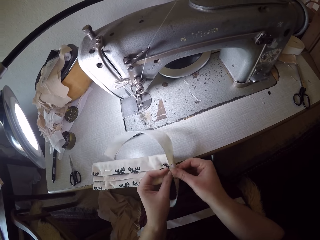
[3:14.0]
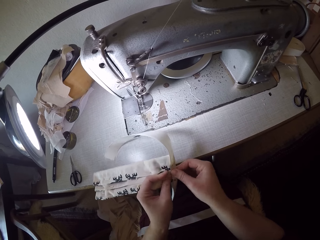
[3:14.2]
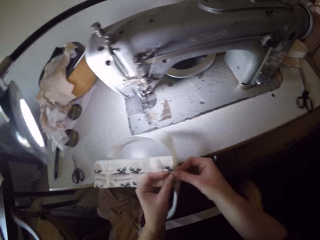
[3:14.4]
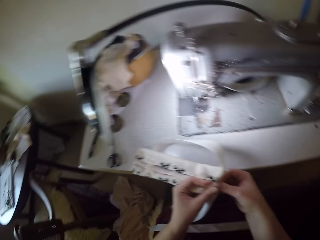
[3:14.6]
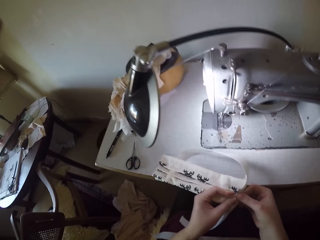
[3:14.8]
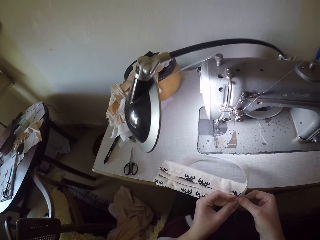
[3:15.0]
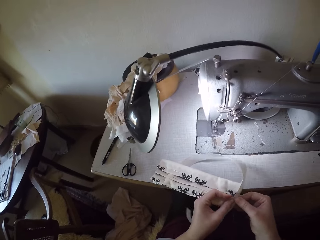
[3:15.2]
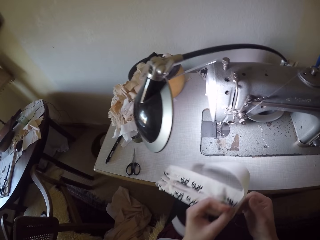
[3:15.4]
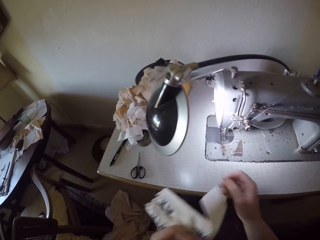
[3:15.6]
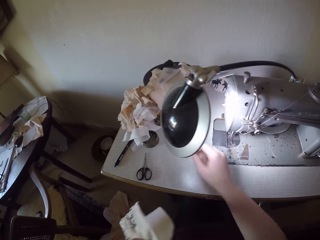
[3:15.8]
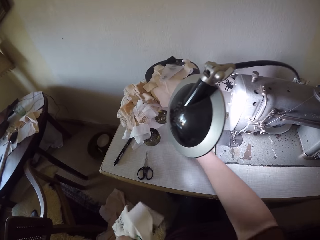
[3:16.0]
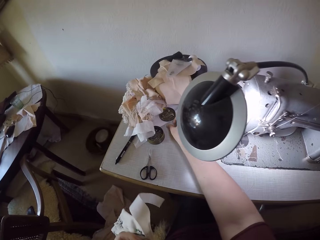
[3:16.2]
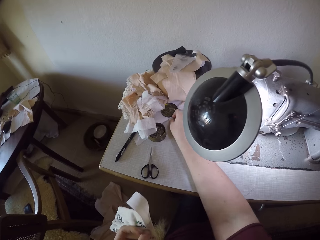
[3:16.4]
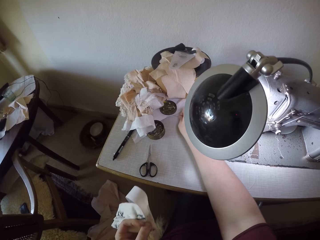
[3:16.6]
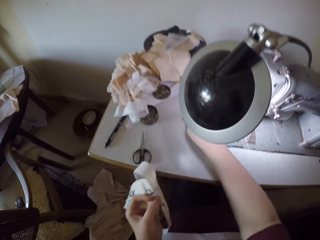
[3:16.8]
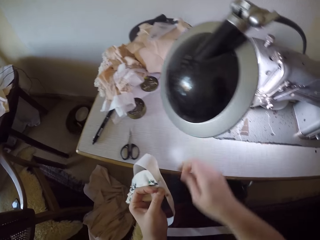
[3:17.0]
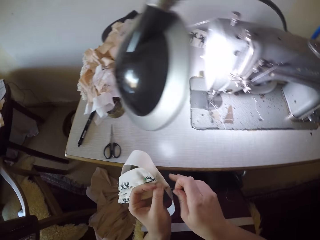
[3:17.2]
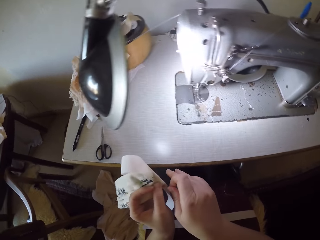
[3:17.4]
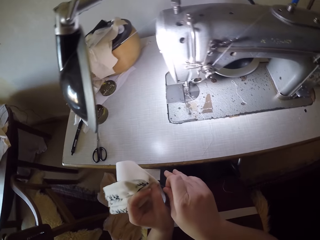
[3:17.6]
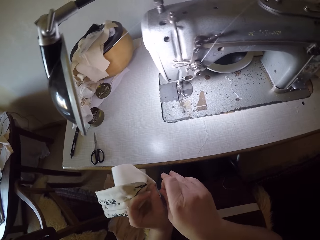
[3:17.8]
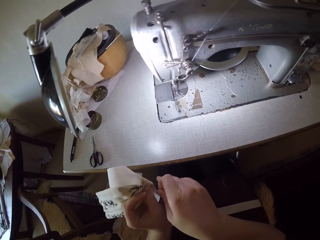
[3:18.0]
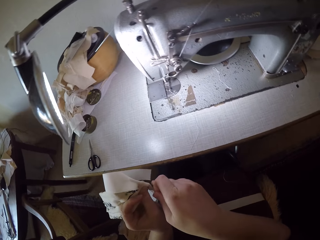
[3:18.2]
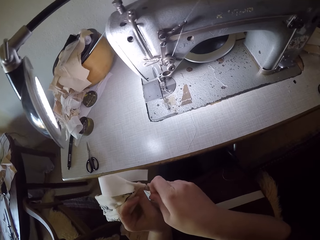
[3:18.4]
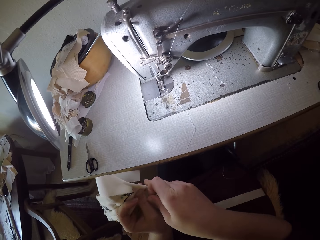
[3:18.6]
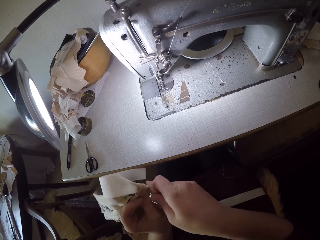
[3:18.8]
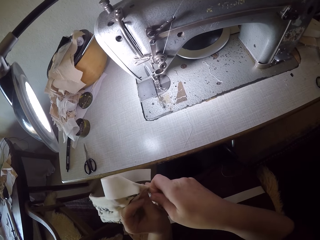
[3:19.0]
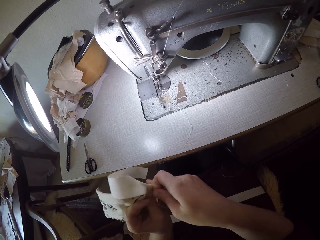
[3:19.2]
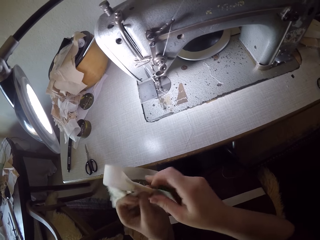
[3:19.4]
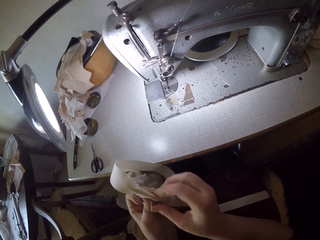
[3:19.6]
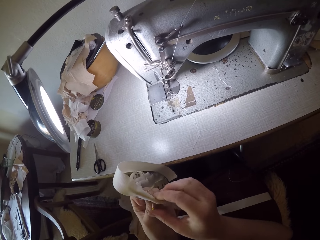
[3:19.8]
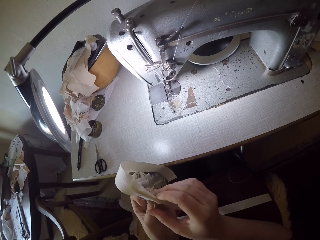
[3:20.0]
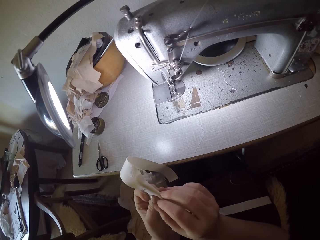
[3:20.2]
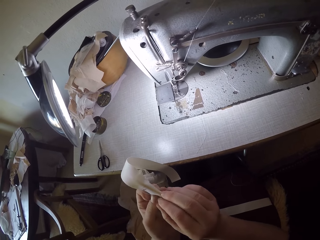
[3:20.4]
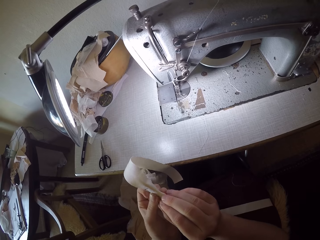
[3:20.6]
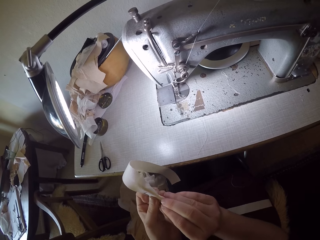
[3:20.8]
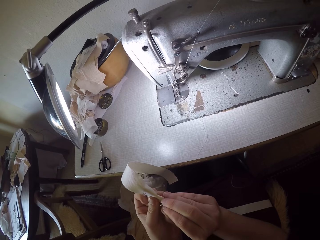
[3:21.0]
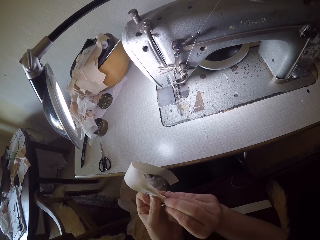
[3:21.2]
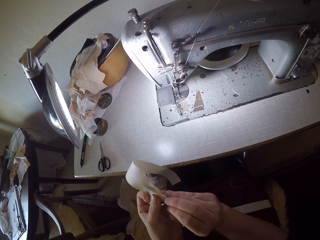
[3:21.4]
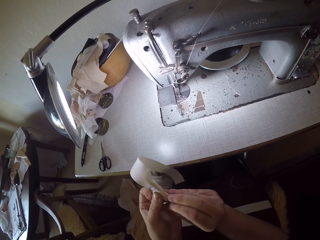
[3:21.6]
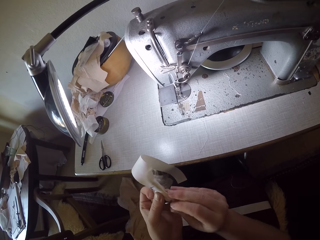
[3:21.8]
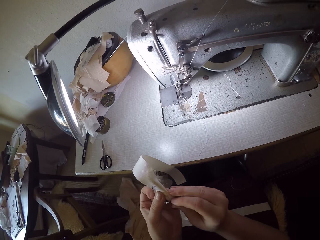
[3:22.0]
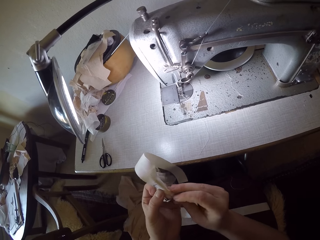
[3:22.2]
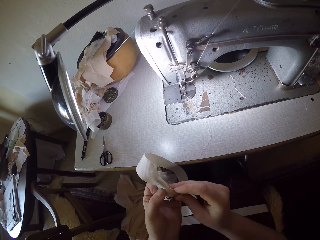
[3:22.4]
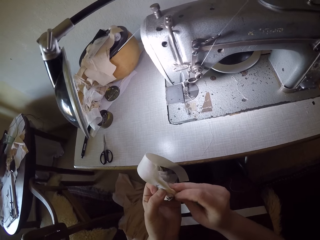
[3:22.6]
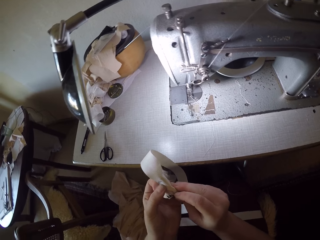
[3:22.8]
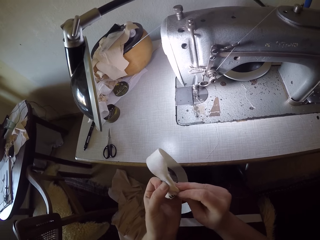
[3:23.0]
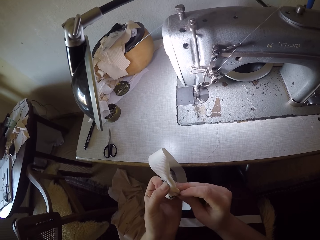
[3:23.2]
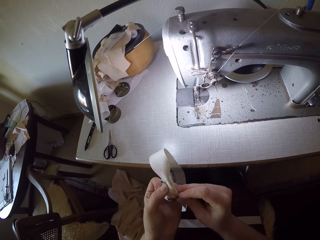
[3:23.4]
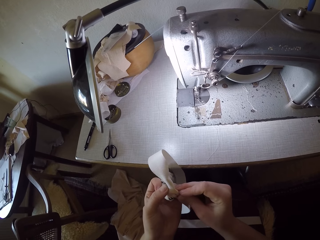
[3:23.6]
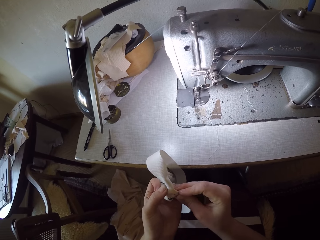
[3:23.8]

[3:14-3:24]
The camera wearer picks up a pin or needle on the sewing machine with her right hand. She pins the elastic strap to the piece of cloth. She pierces the needle through the pieces of clothes.

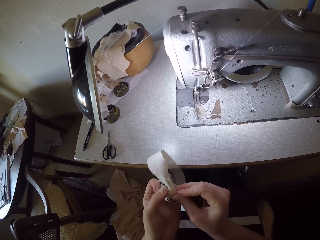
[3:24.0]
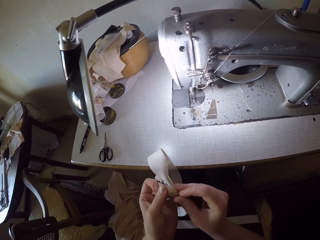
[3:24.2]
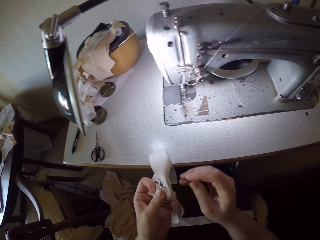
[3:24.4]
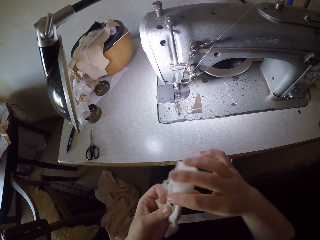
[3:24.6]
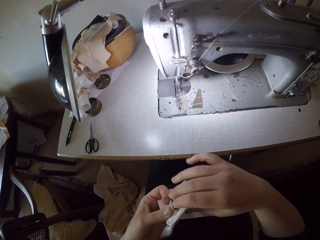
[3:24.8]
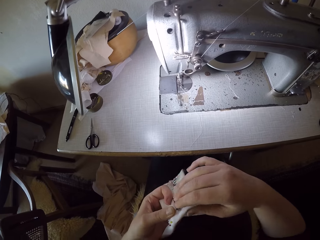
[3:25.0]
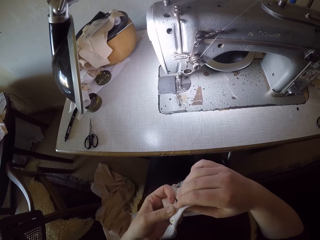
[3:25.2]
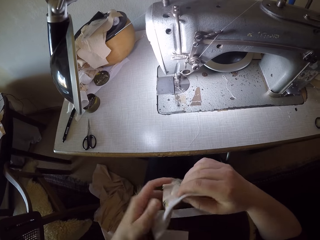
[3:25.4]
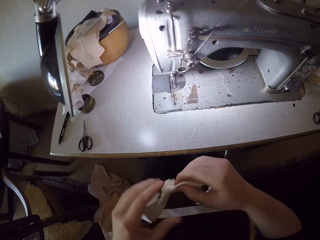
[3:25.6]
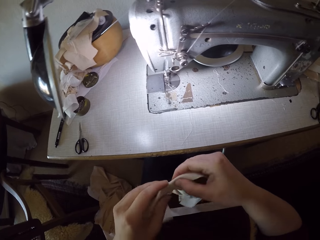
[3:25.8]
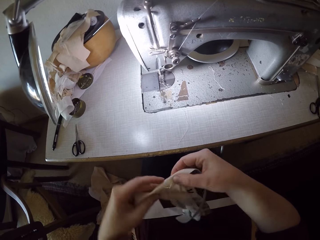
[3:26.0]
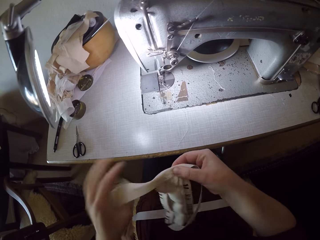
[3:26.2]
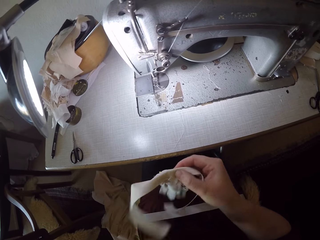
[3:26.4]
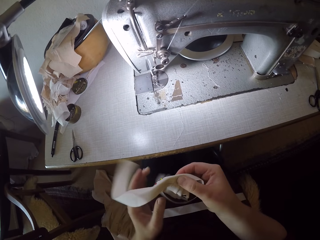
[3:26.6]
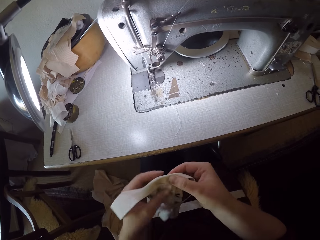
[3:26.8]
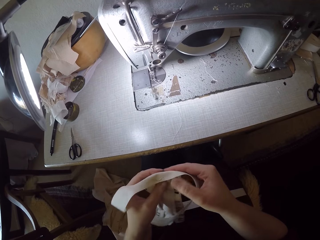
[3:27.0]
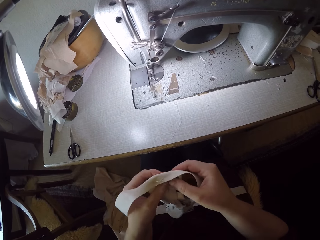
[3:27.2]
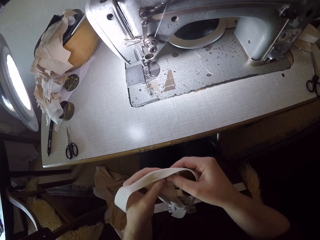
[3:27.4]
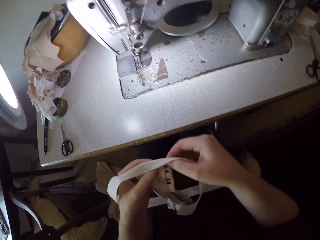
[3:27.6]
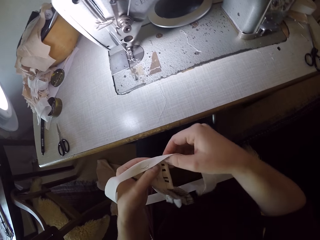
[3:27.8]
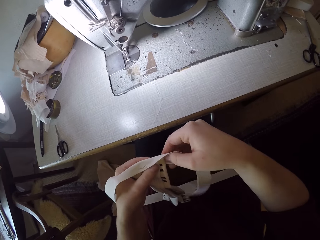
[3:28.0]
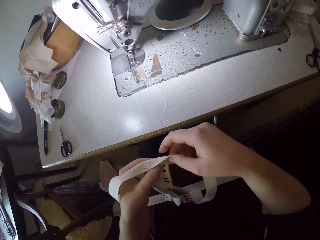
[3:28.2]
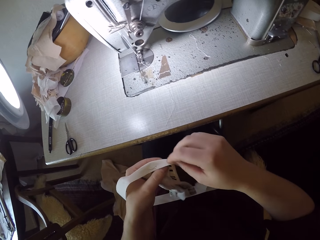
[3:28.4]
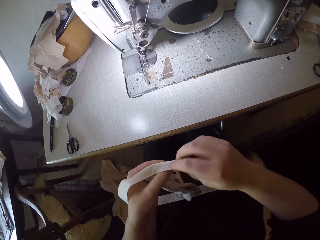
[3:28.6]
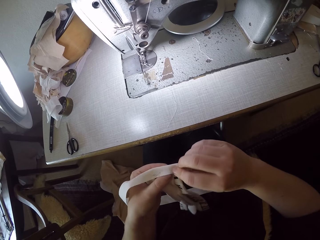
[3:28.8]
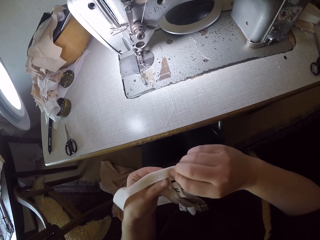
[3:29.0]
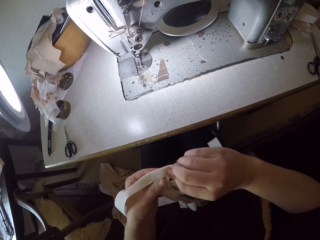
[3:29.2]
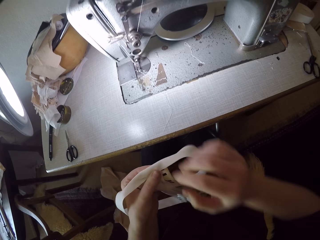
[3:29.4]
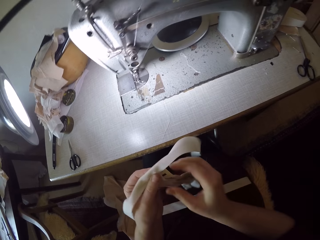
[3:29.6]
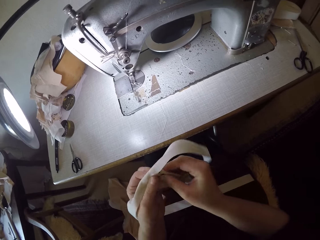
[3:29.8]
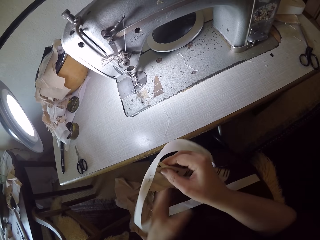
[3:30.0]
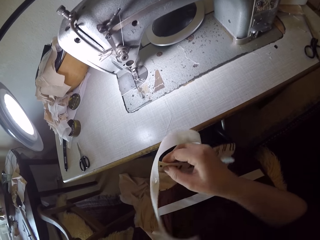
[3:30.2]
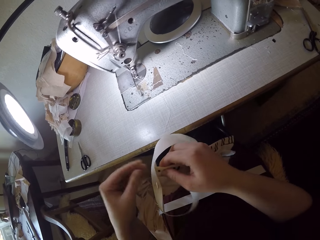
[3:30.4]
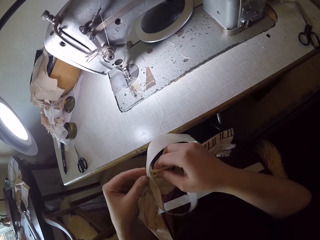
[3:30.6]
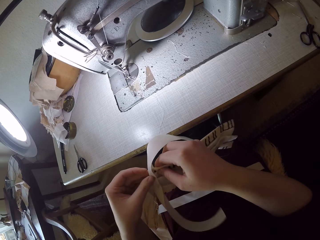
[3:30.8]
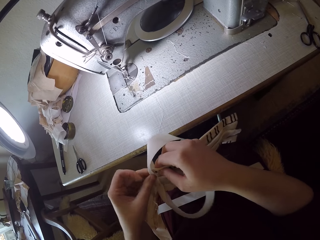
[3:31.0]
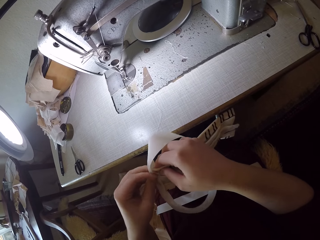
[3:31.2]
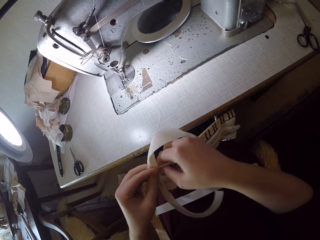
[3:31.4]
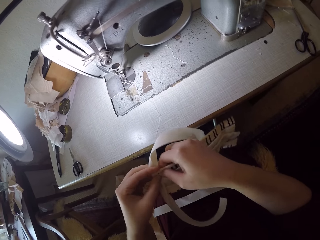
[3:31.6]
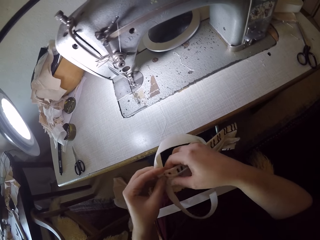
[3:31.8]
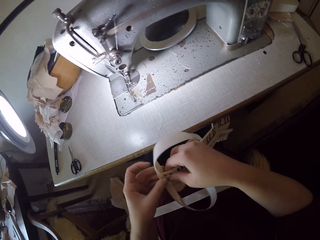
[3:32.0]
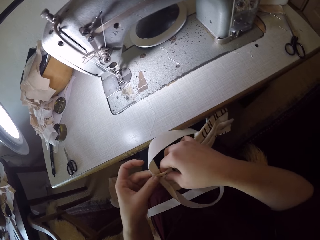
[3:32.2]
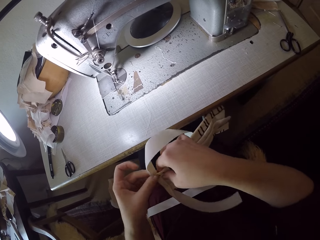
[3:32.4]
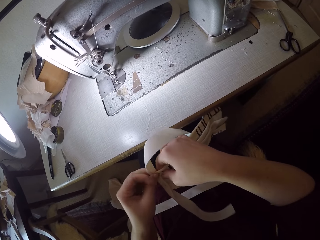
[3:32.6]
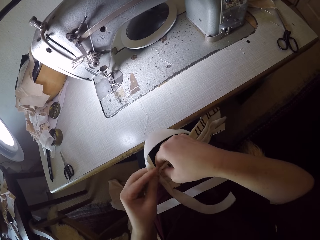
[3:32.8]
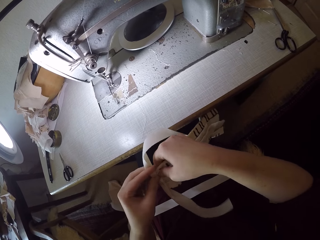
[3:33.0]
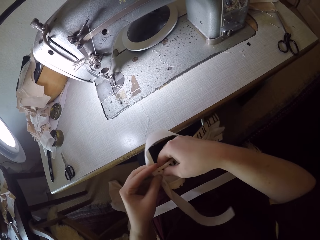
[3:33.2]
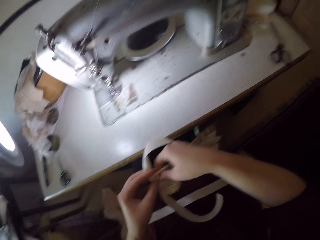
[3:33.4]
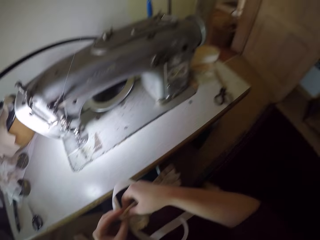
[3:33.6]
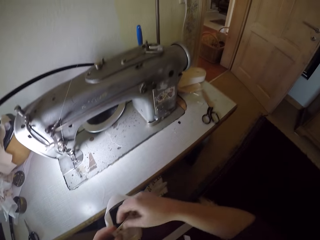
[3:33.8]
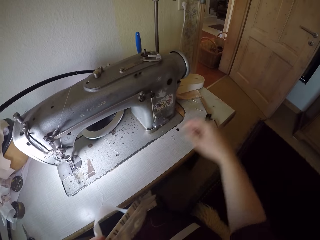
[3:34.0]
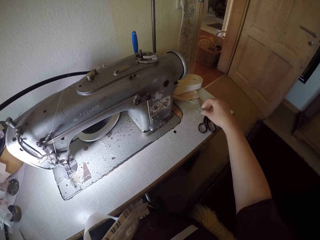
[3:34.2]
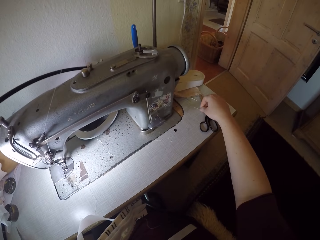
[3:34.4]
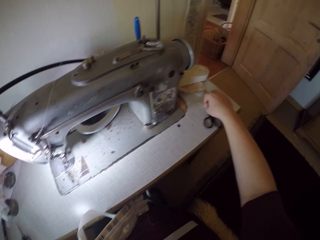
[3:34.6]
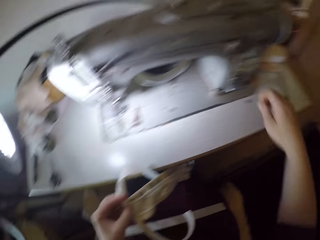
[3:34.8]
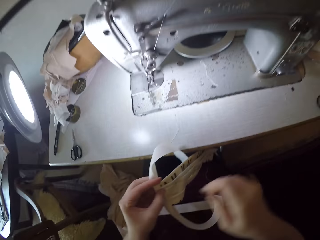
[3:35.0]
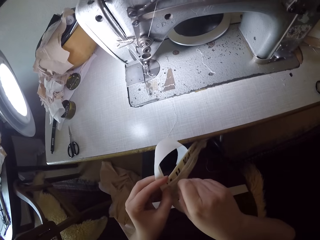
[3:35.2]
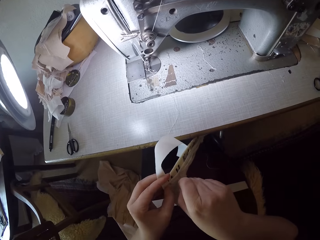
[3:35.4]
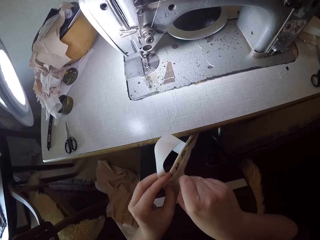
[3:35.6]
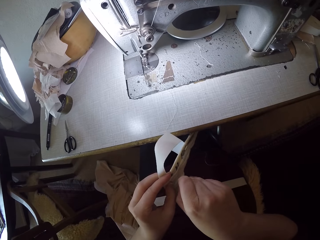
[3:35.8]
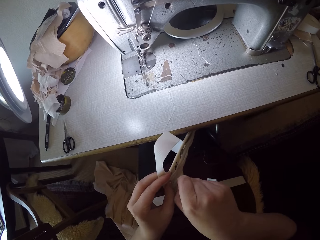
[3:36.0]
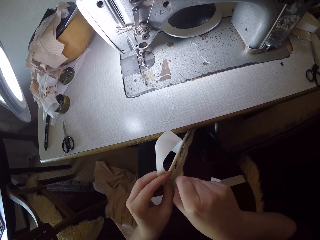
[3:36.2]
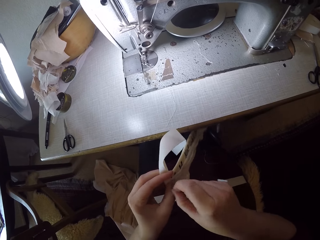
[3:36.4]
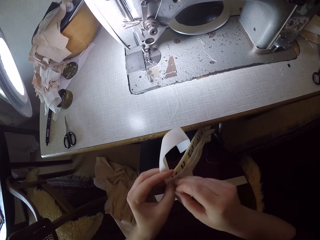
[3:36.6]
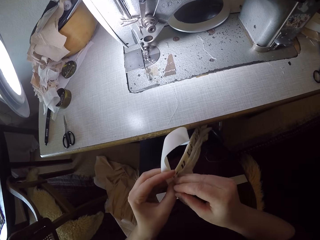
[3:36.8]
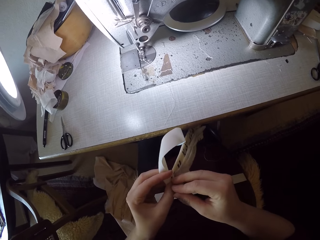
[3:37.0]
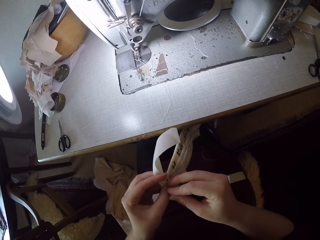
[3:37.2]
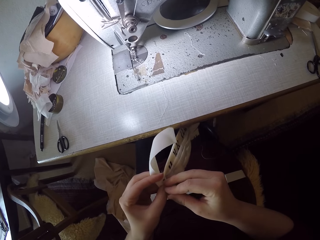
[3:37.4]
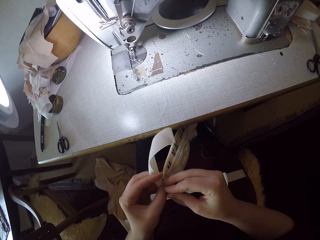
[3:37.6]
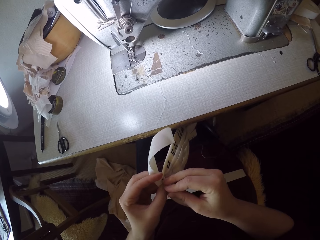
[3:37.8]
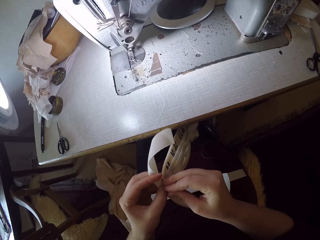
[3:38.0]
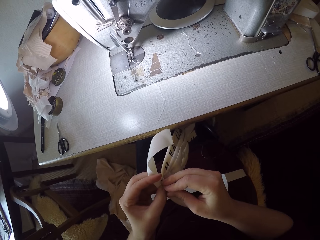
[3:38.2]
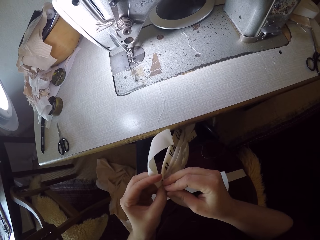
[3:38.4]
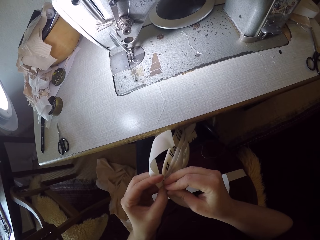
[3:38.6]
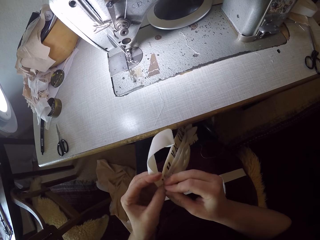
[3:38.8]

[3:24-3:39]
The camera wearer turns the pieces of clothes. She handles the two pieces of clothes. She picks up a pin on the sewing machine with her right hand. She pins the elastic strap to the piece of cloth.
